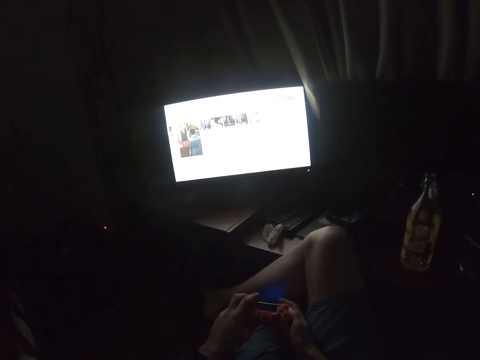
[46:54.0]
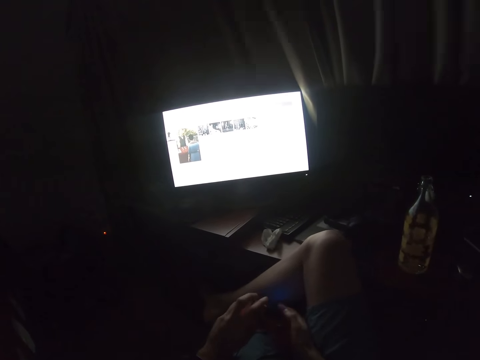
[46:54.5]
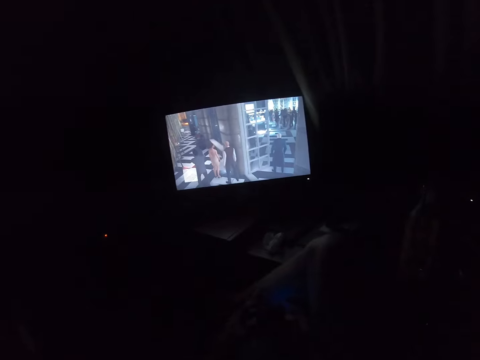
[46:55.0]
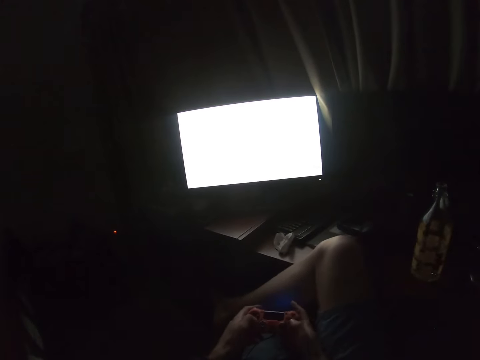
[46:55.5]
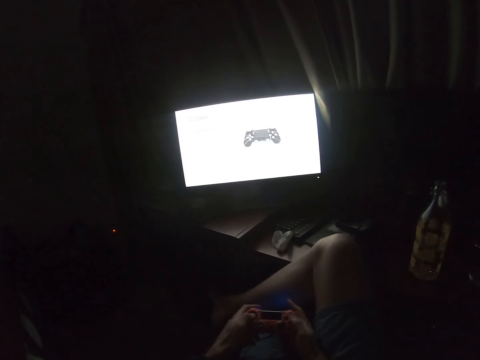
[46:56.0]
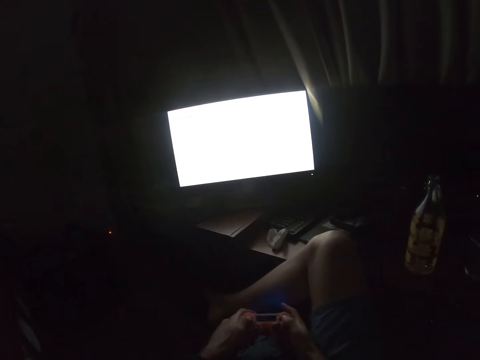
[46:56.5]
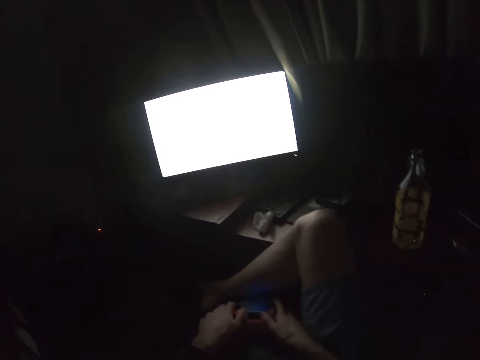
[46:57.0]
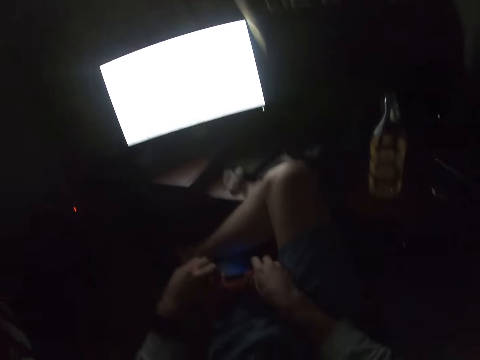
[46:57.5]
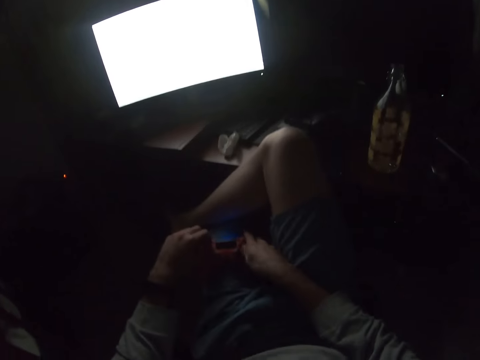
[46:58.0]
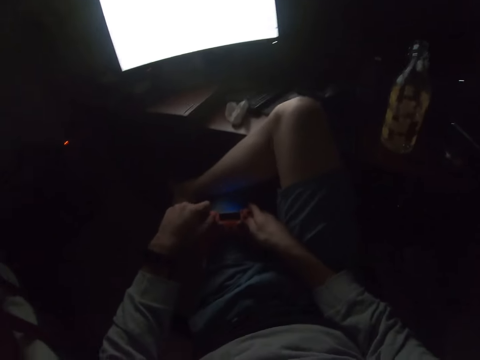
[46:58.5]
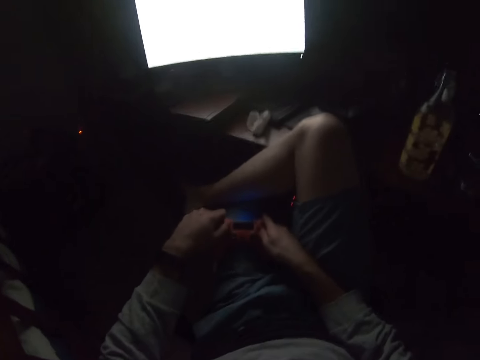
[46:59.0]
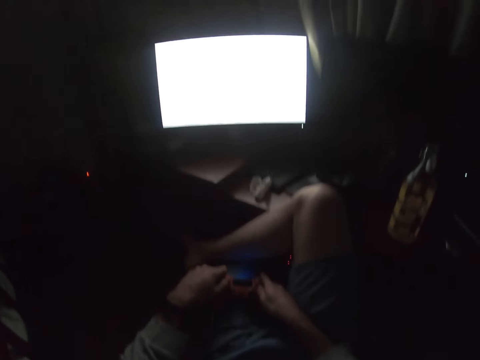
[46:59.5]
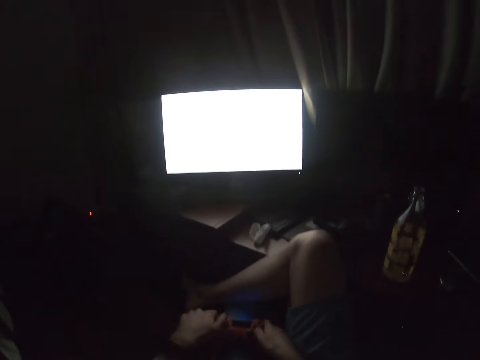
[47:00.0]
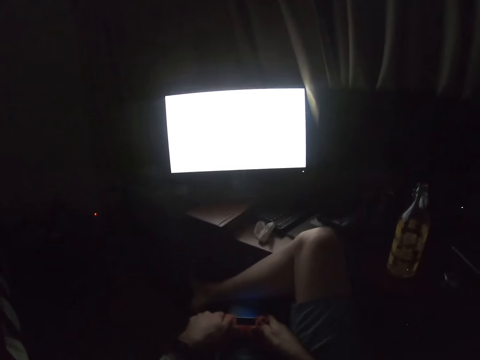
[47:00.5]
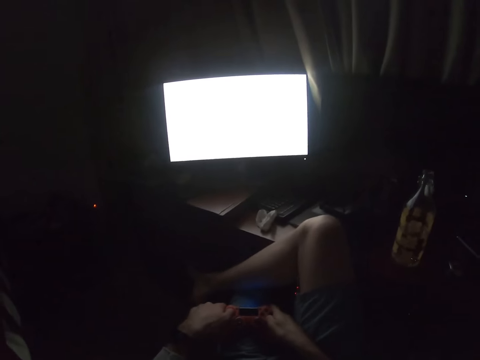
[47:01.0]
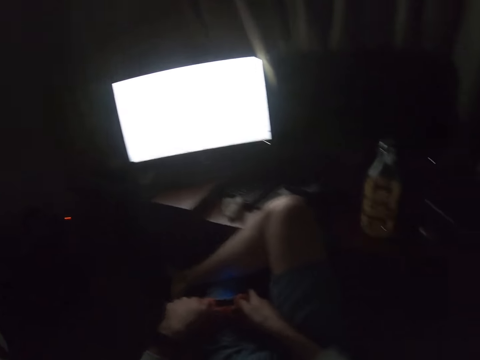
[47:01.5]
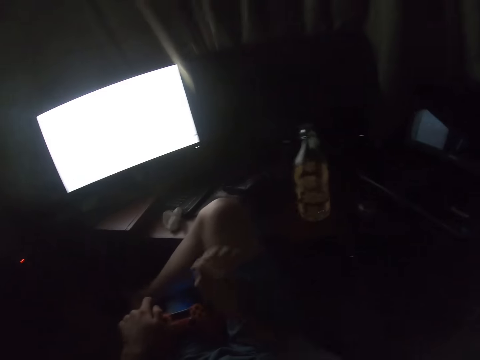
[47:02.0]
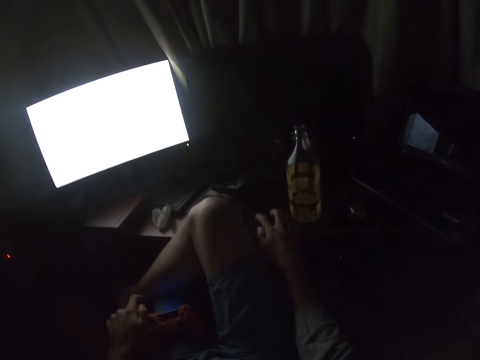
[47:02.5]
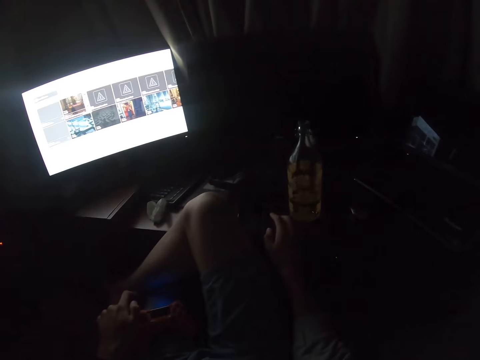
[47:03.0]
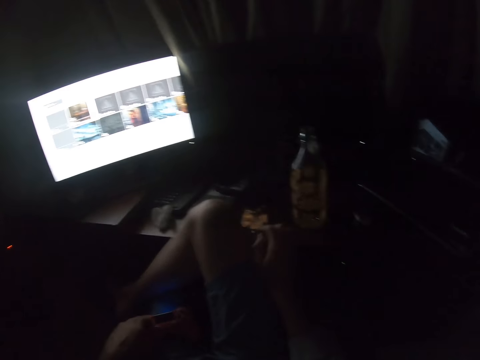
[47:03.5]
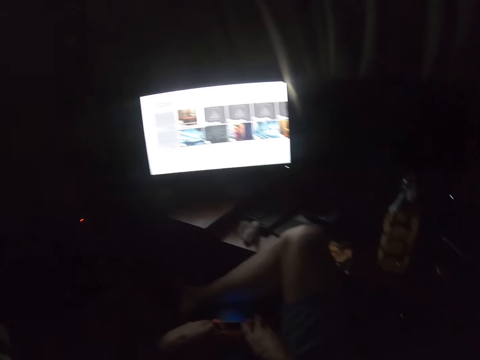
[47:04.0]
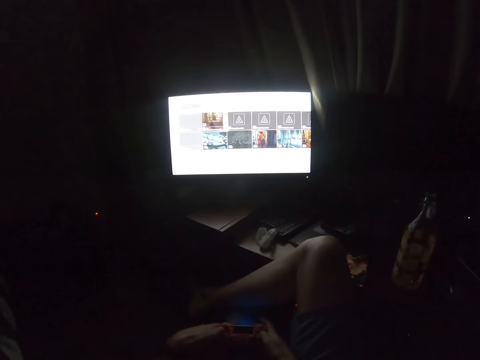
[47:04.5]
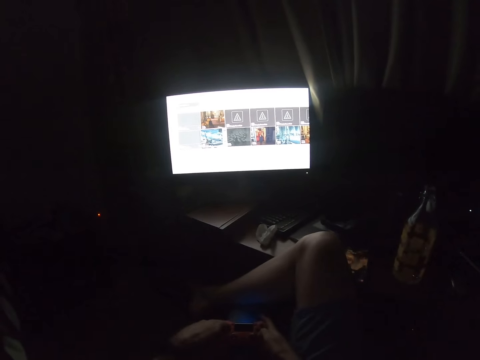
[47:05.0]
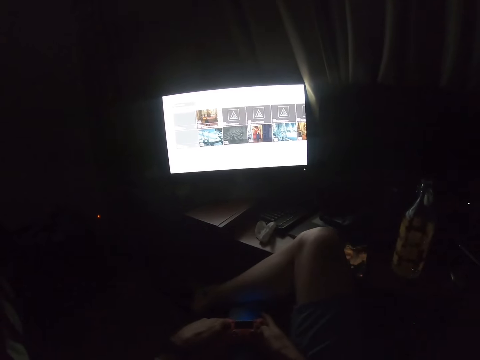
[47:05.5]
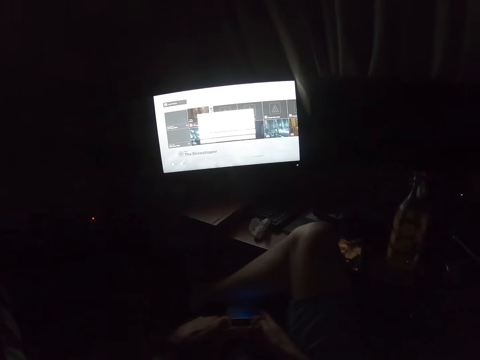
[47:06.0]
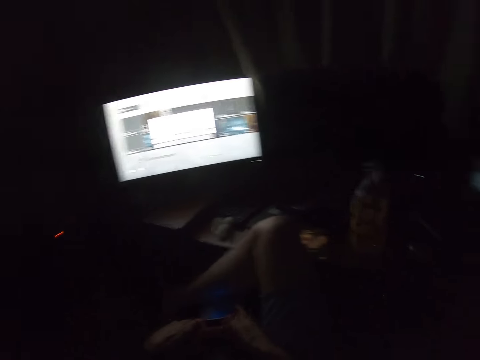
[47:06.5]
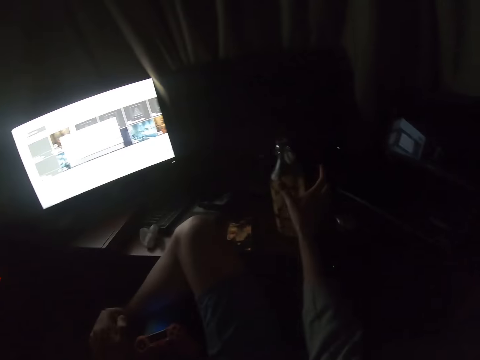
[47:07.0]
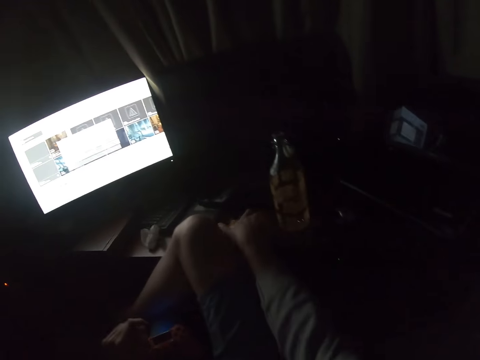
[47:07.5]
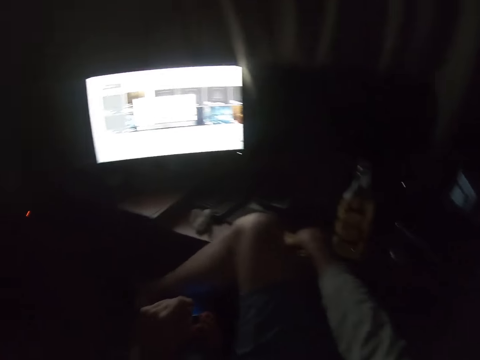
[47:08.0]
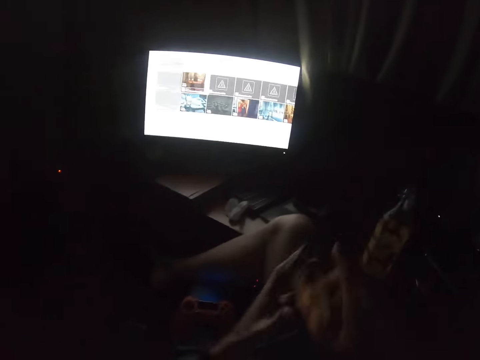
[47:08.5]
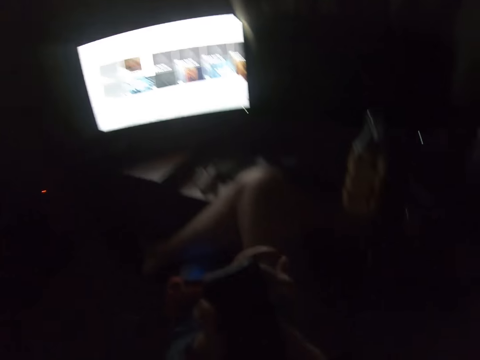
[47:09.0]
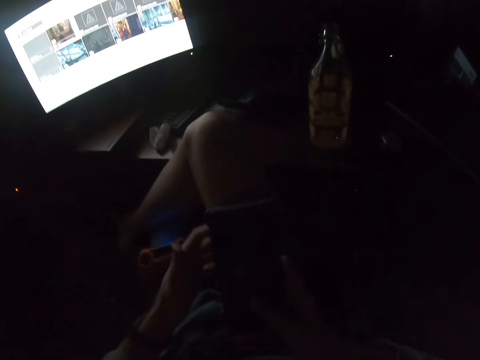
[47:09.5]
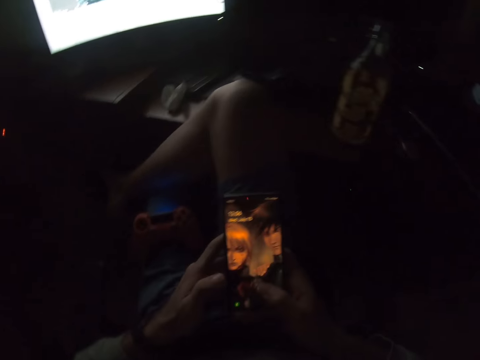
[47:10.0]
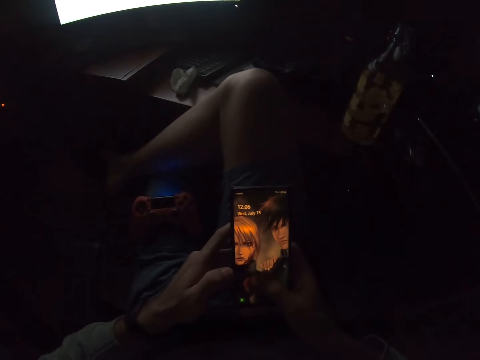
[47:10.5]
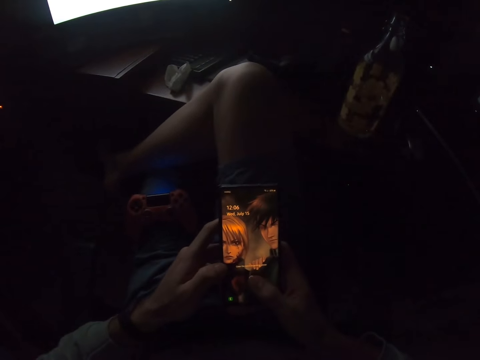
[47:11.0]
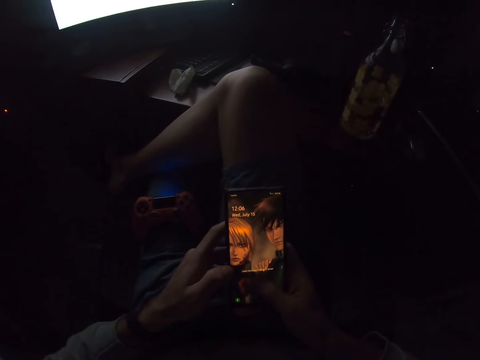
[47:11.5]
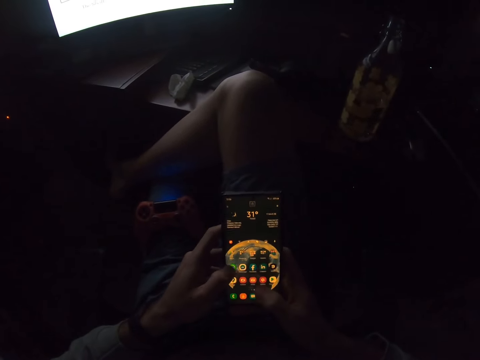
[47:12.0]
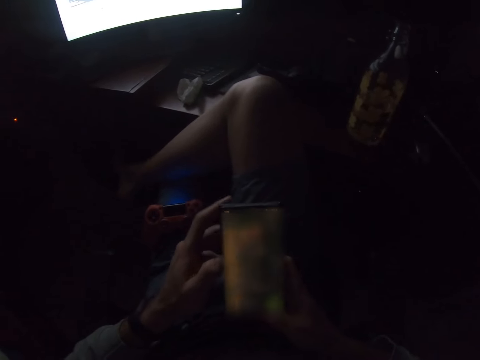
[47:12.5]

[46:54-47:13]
The camera wearer puts the game pad in the lap. They touch the phone with the right hand. They play the computer game using the gamepad. They hold the pad. They touch the bottle. They pick their phone up. They use the phone. They scroll their phone.

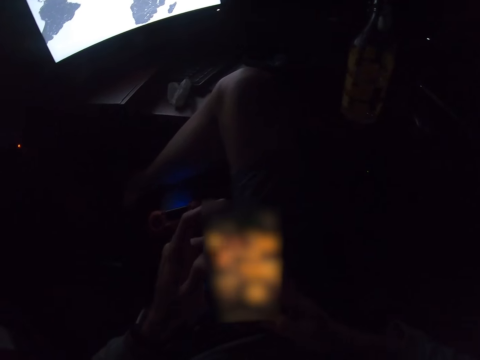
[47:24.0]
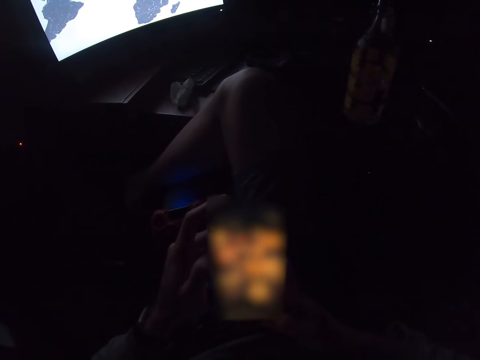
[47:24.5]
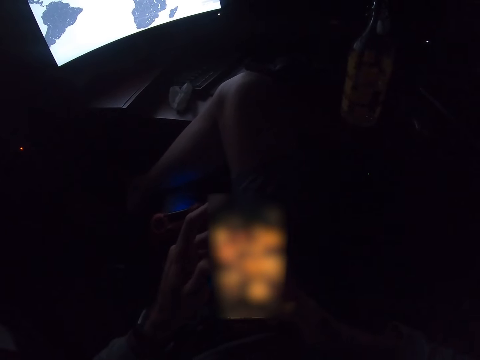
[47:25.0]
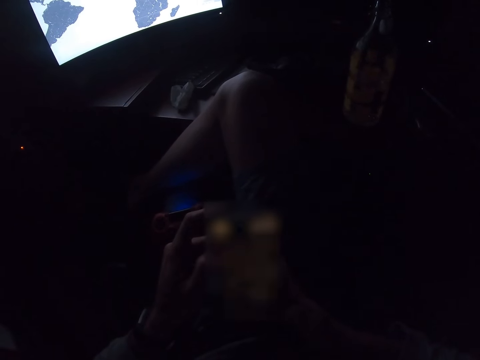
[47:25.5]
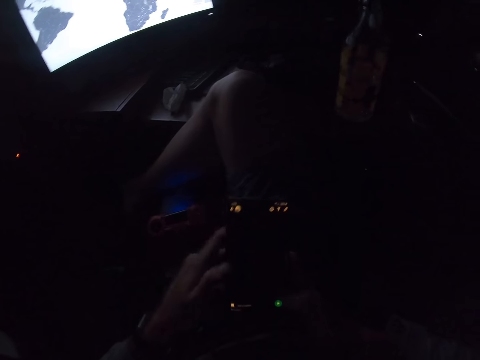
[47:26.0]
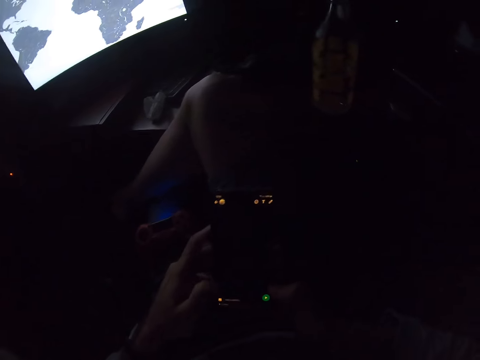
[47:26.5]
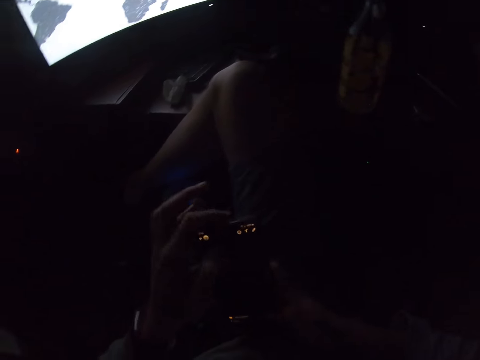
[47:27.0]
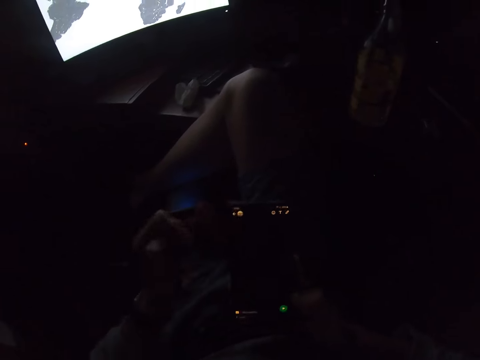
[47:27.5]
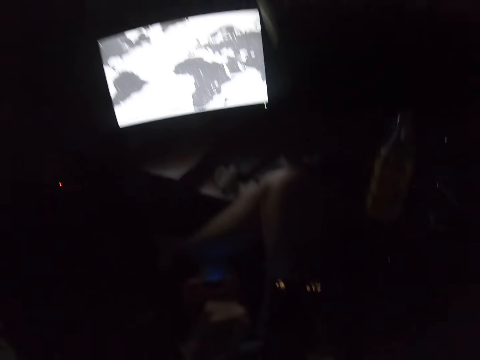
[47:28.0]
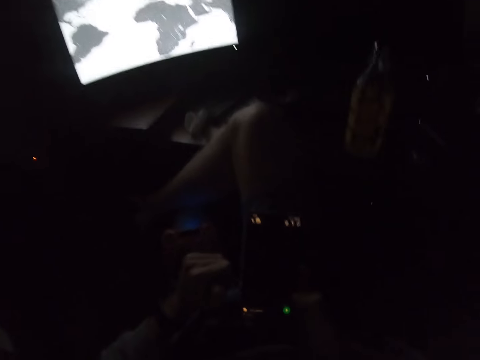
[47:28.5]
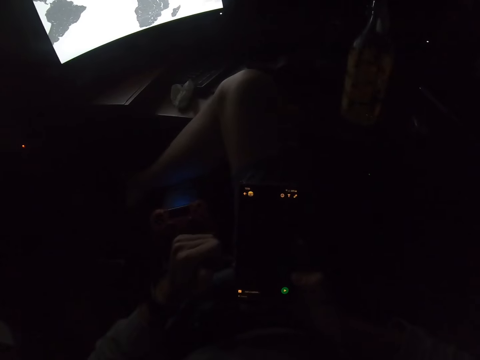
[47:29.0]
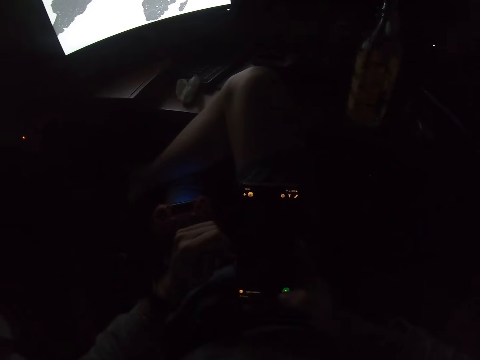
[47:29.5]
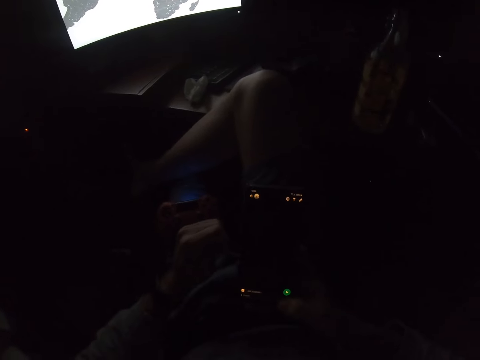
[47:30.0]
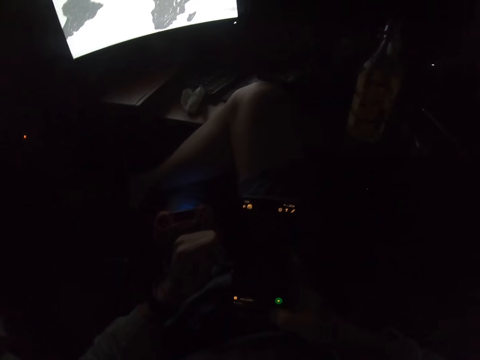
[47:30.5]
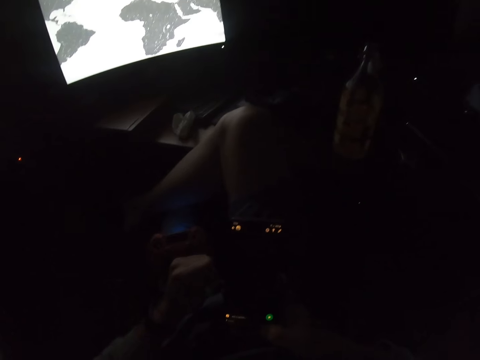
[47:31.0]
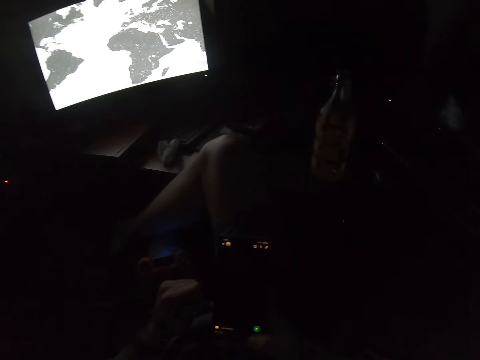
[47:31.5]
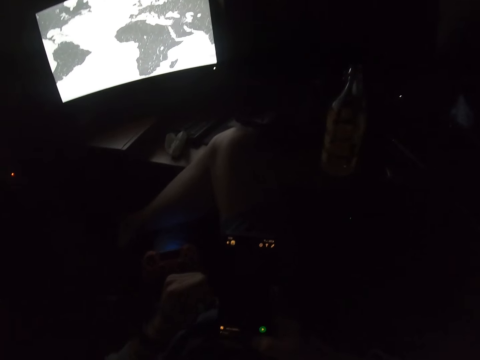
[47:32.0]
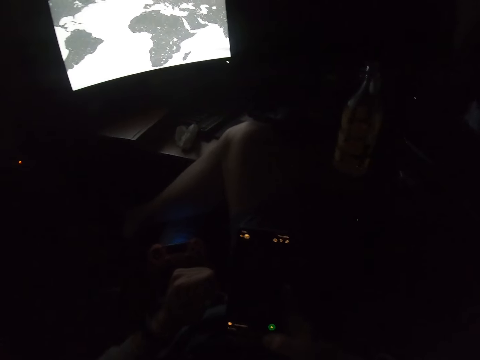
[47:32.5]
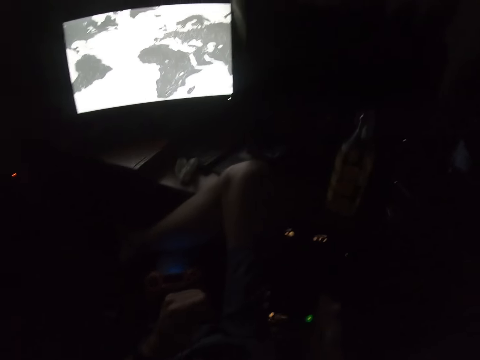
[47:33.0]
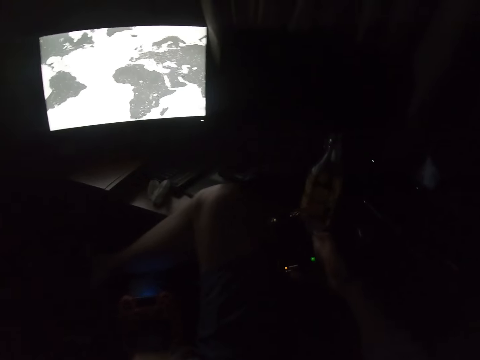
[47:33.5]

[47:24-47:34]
The camera wearer looks at the phone. They look at the television.
